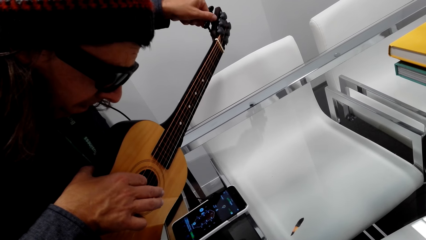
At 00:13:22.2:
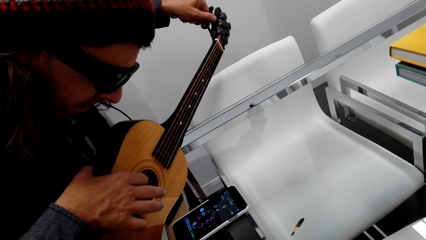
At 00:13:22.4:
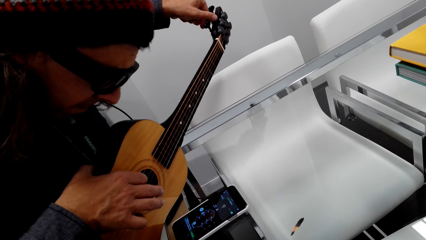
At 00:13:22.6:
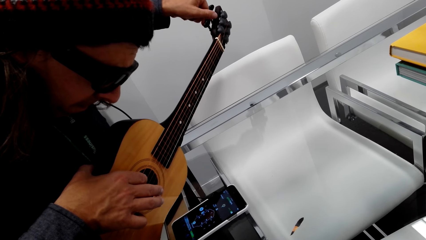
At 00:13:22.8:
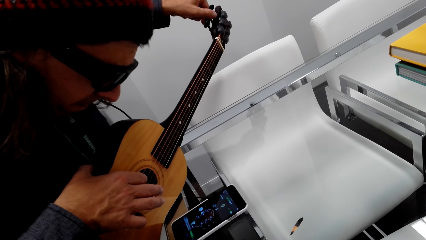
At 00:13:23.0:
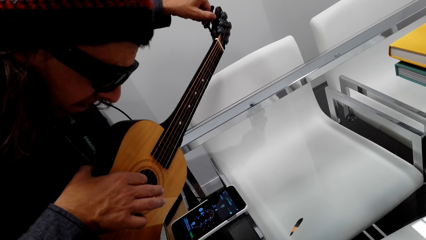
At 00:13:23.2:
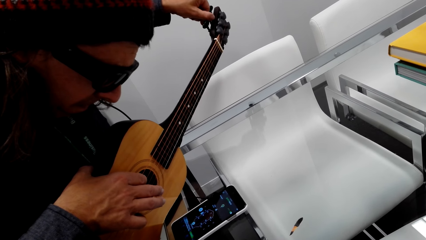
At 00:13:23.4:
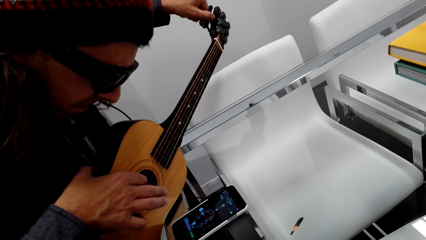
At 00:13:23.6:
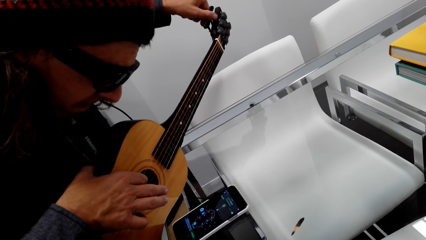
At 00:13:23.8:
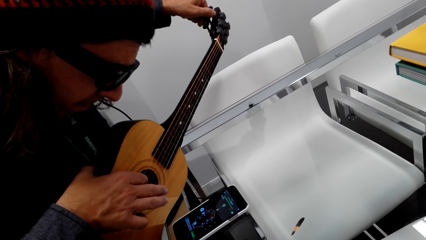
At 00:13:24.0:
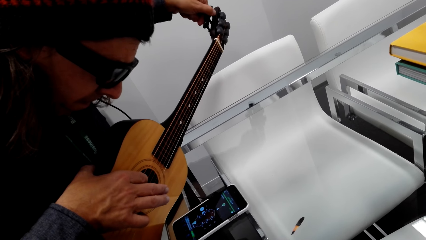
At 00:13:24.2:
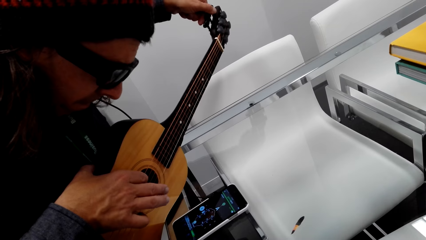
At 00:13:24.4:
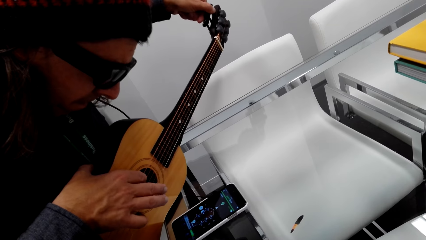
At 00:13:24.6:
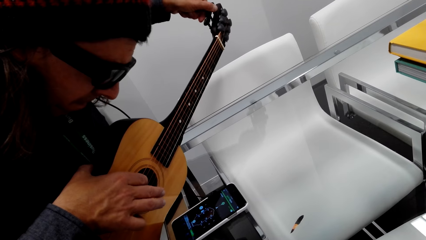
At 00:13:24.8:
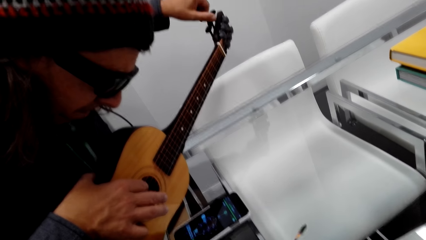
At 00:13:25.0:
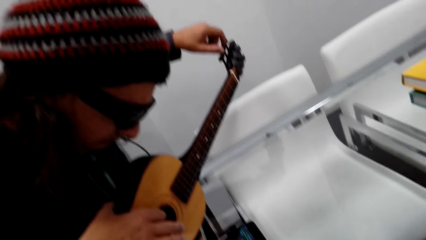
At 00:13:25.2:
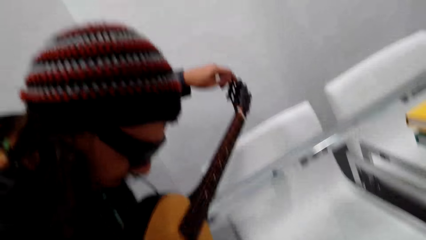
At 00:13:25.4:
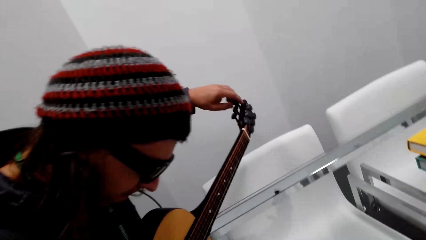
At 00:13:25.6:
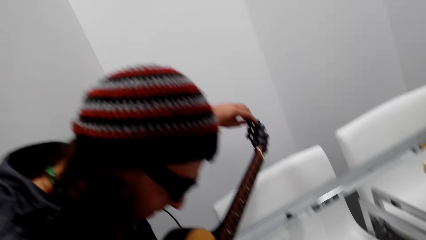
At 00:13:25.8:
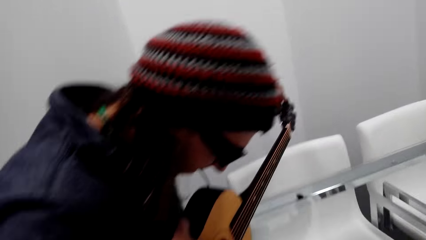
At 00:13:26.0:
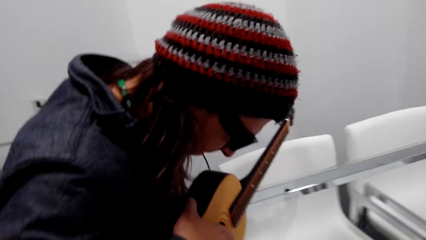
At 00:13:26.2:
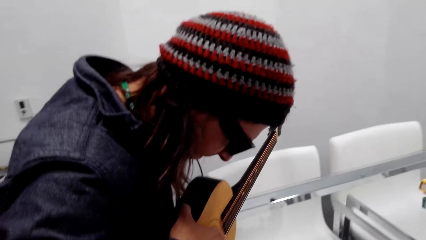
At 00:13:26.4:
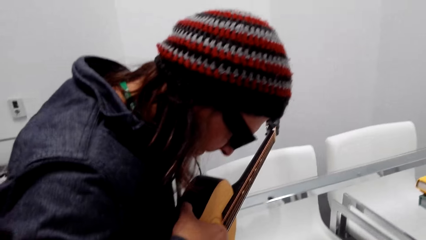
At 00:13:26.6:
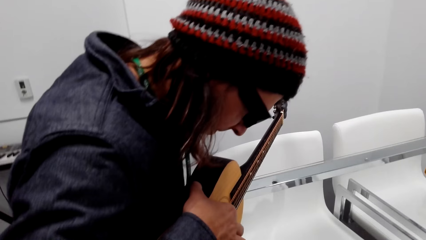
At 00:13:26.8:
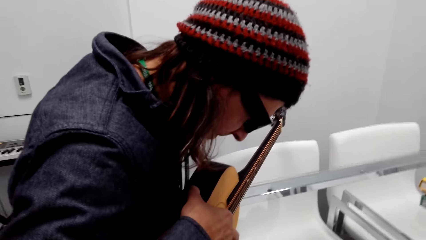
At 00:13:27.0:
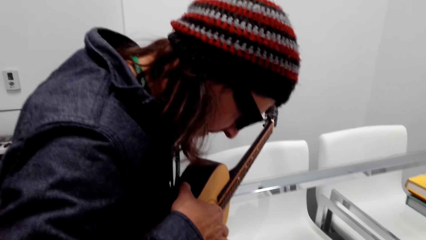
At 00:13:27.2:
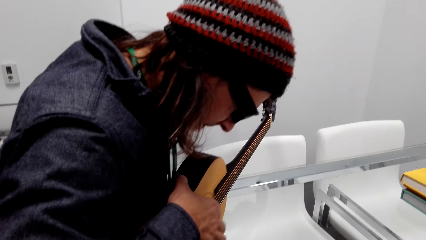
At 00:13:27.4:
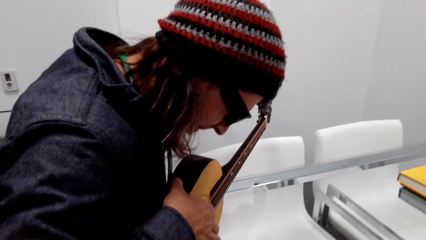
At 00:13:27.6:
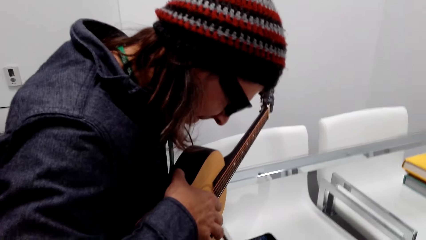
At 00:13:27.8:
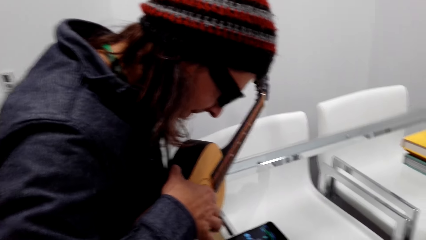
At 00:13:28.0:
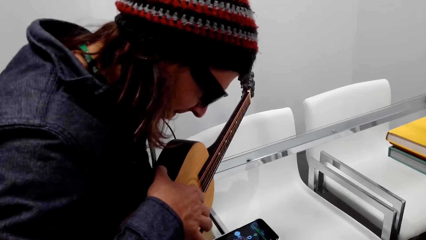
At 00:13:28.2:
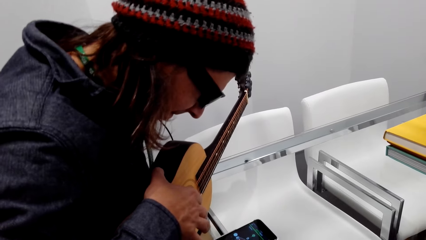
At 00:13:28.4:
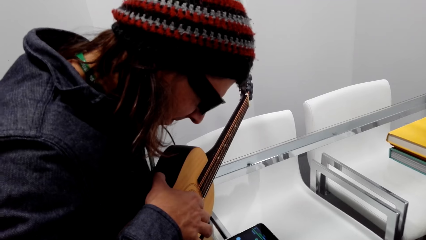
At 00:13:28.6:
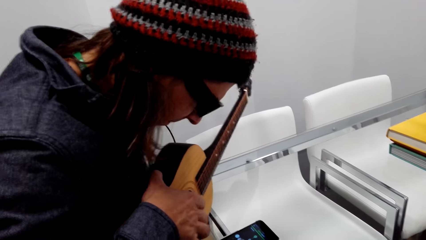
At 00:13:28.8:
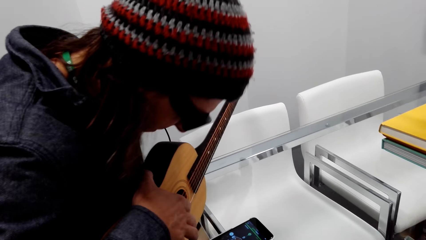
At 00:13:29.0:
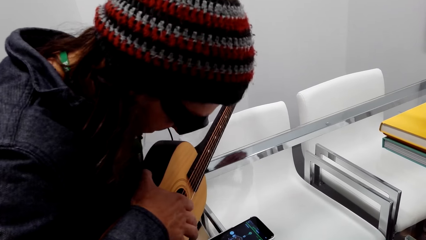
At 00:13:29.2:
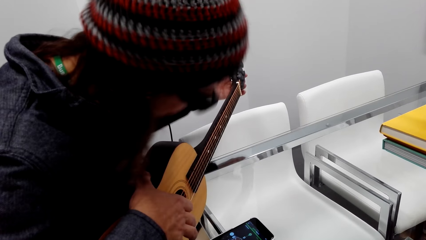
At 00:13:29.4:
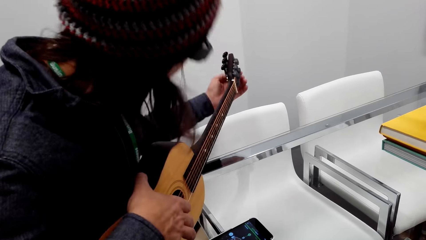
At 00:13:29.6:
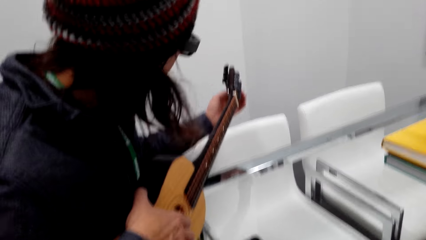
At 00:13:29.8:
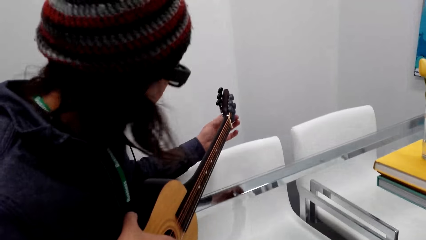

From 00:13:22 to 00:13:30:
A man plays a guitar.

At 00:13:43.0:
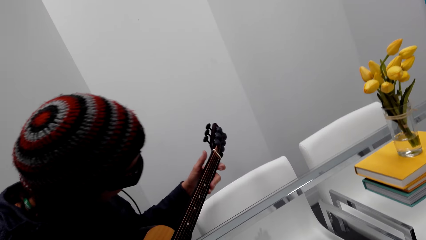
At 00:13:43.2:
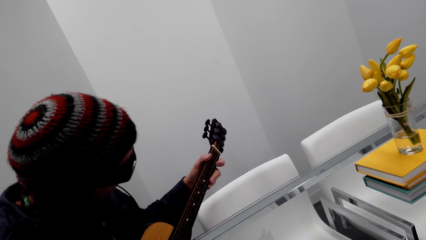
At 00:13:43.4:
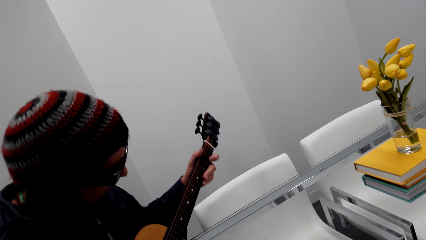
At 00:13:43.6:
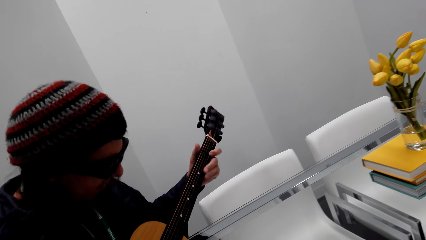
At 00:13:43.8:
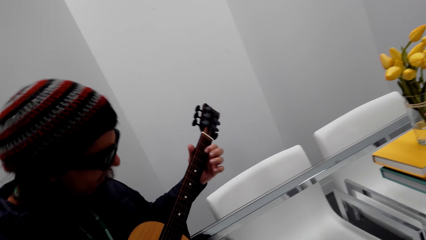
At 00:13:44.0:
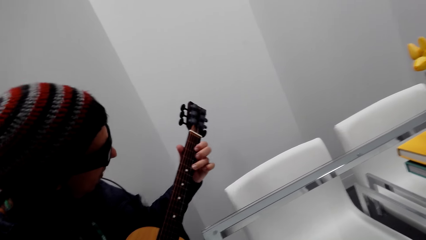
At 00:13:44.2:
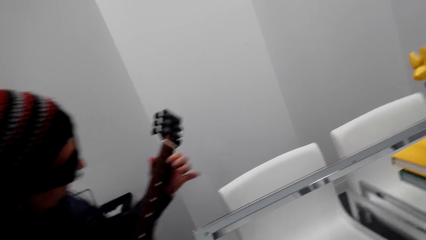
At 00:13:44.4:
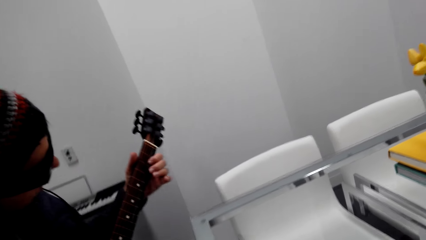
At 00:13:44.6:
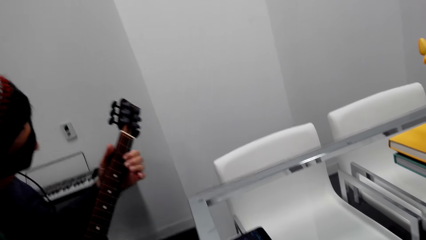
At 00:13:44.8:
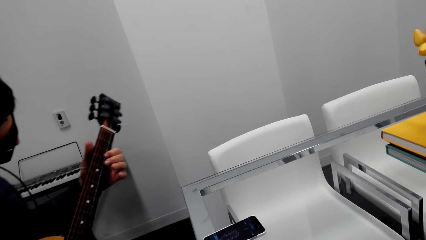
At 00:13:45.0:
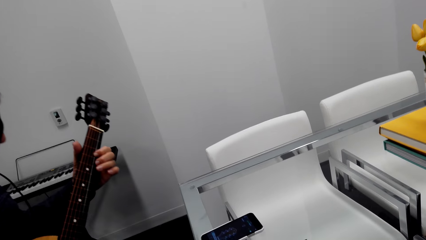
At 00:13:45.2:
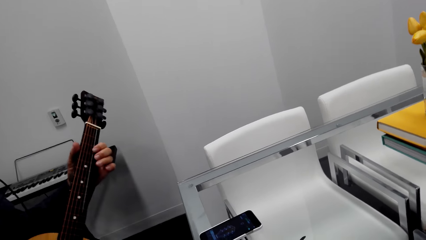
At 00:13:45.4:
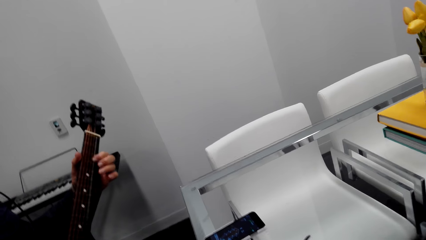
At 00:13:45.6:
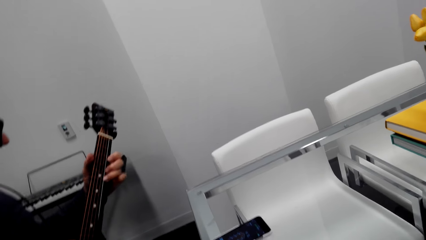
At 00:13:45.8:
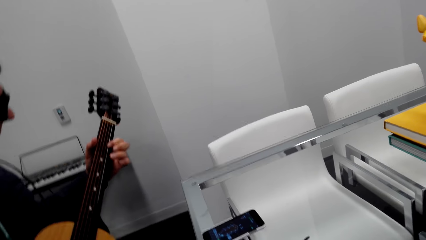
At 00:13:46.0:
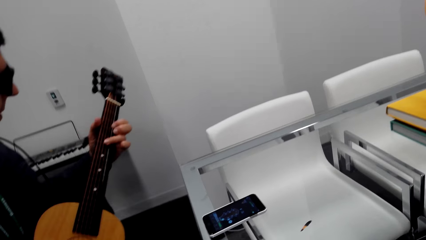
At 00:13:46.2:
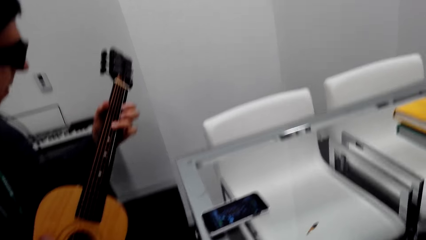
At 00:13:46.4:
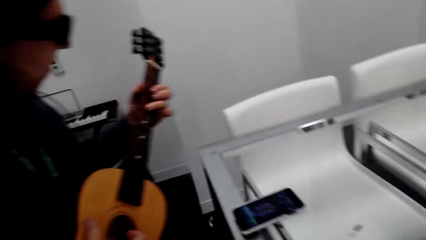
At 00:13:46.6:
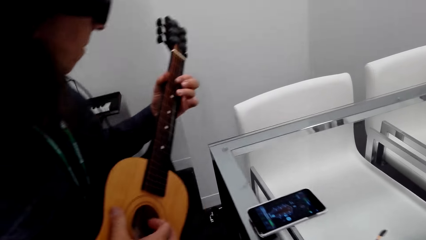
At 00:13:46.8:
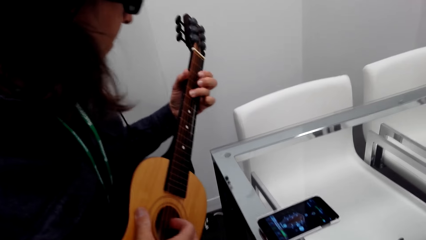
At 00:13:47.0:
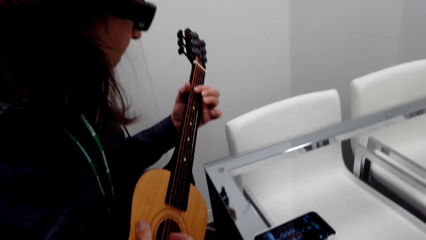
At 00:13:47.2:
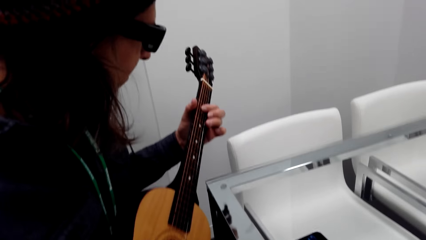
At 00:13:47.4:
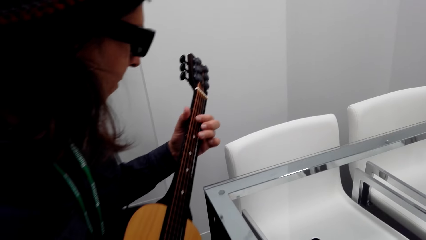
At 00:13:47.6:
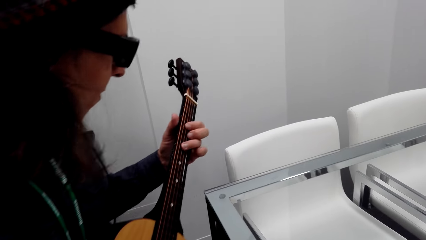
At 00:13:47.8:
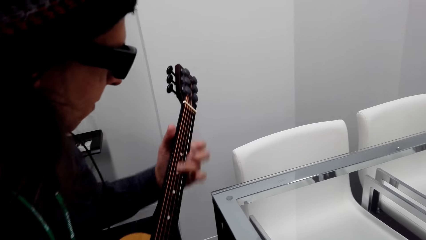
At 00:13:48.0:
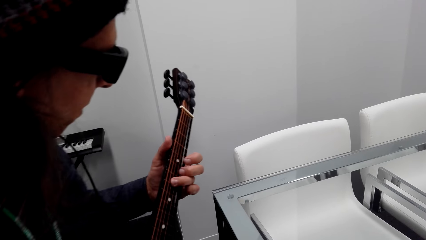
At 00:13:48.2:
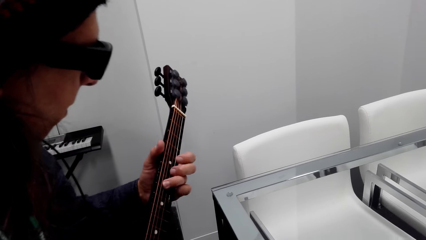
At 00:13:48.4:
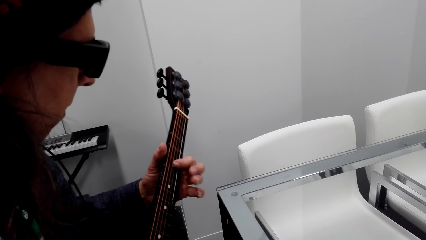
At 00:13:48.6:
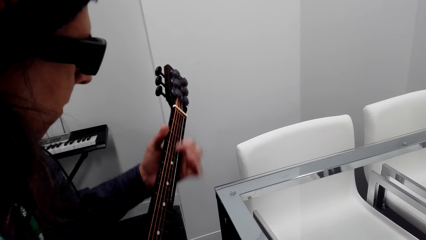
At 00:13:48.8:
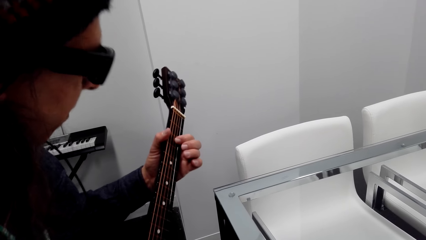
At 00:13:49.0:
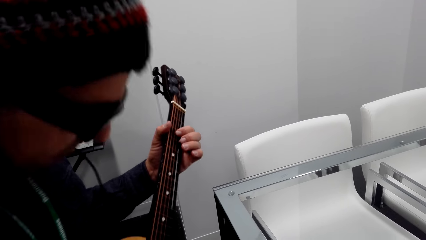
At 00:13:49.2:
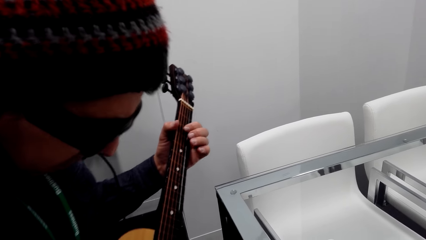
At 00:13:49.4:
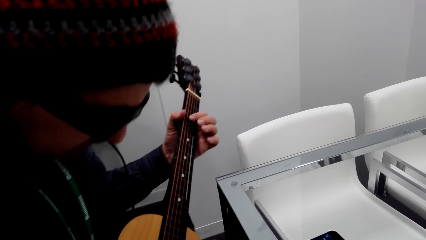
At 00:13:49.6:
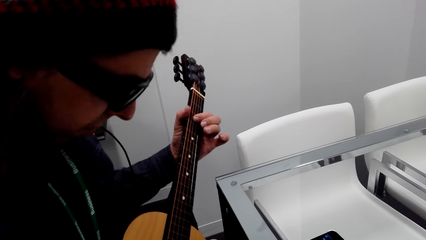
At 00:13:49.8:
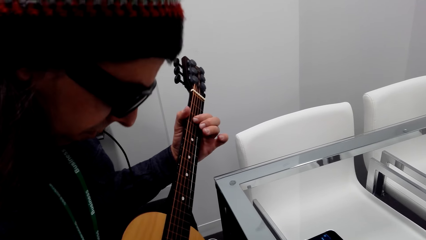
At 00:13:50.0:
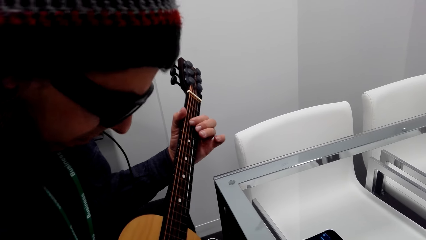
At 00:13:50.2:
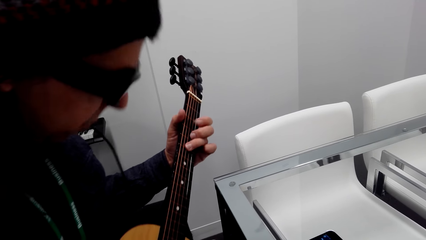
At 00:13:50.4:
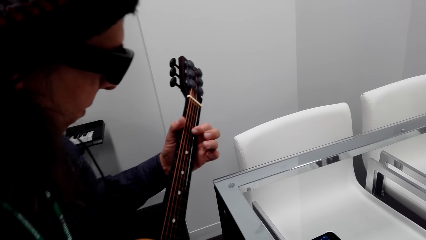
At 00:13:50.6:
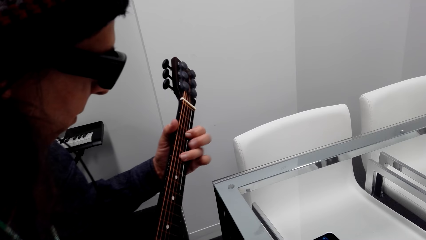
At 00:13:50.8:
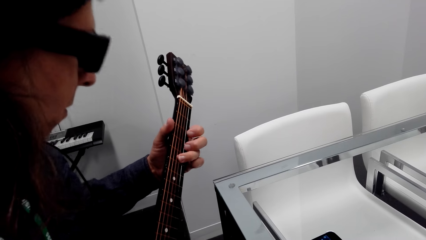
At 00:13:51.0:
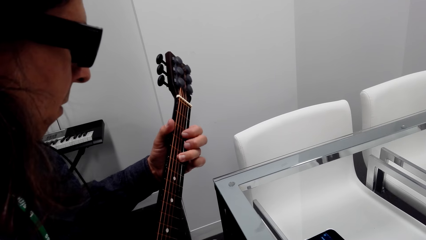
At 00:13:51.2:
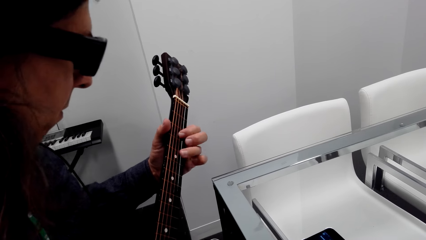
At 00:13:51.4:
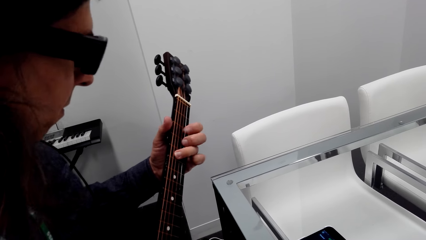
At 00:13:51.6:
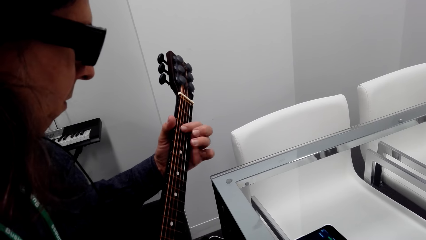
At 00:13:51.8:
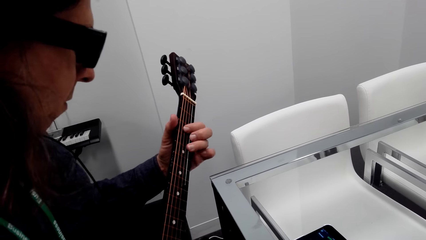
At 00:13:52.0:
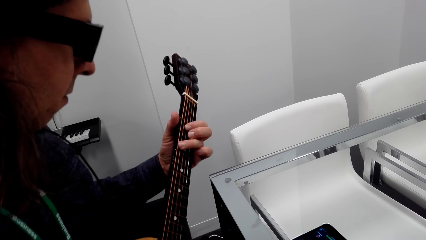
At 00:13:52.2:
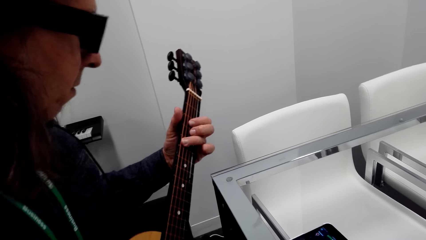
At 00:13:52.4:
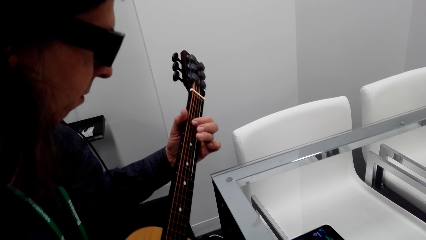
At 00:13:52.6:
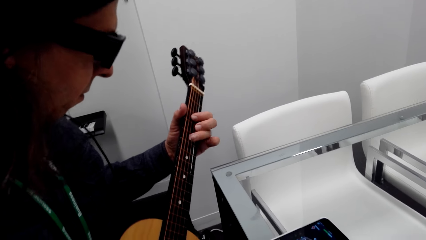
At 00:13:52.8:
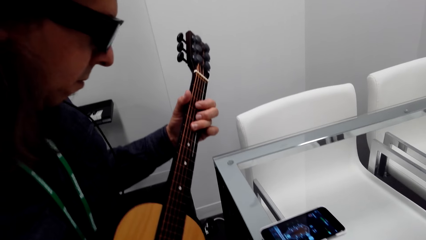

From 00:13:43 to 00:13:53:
The camera wearer dialogues with a man. They dialogue with the man again.
